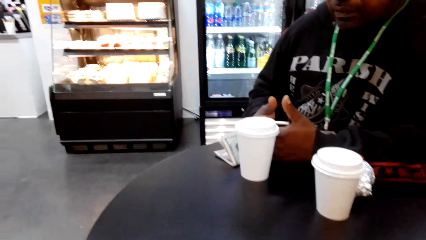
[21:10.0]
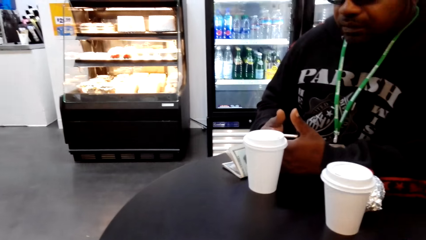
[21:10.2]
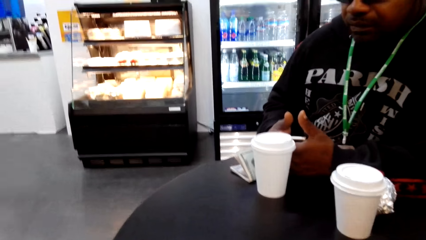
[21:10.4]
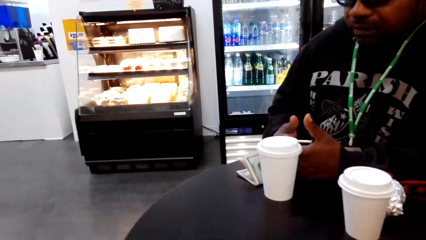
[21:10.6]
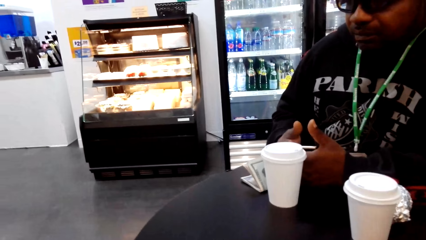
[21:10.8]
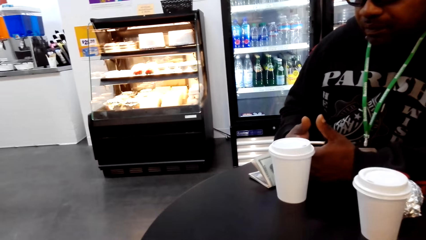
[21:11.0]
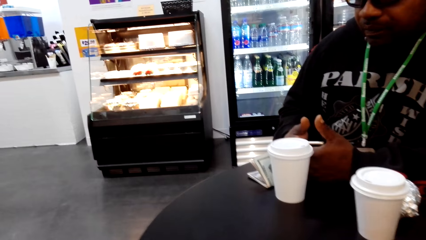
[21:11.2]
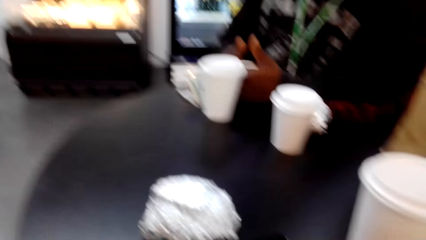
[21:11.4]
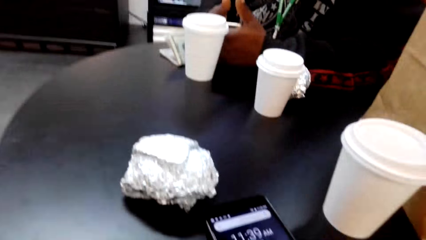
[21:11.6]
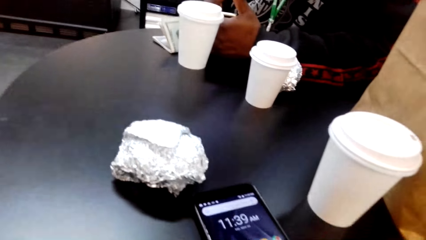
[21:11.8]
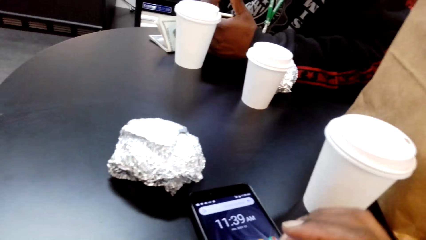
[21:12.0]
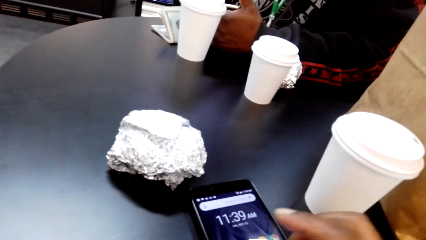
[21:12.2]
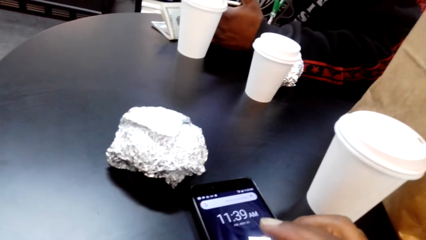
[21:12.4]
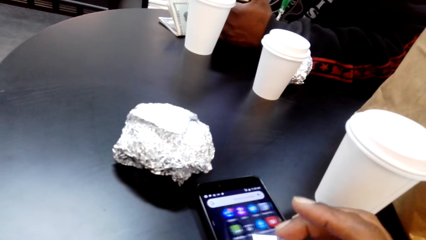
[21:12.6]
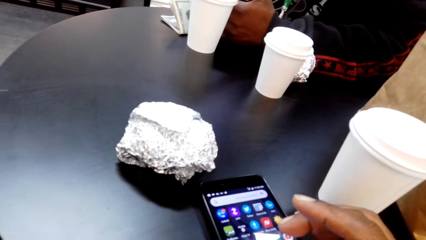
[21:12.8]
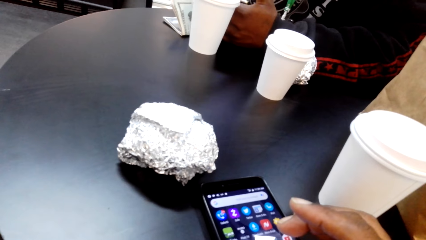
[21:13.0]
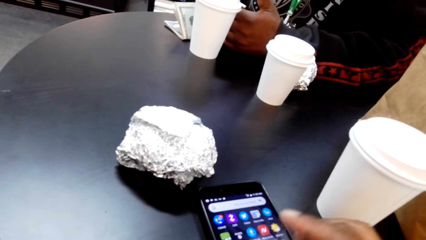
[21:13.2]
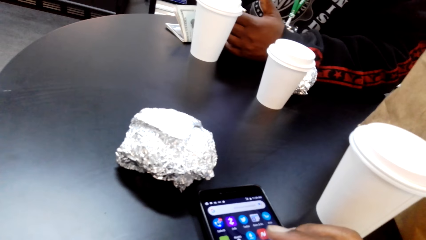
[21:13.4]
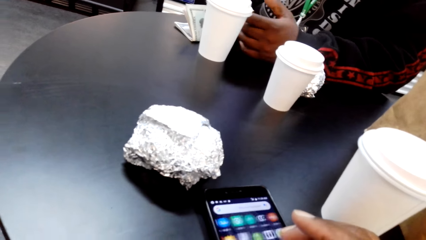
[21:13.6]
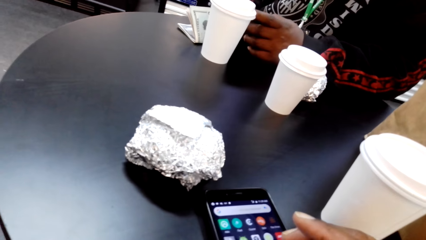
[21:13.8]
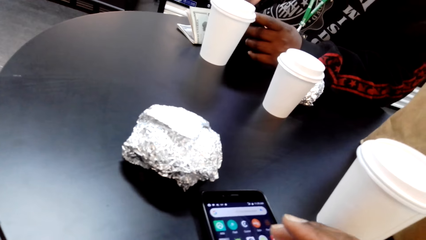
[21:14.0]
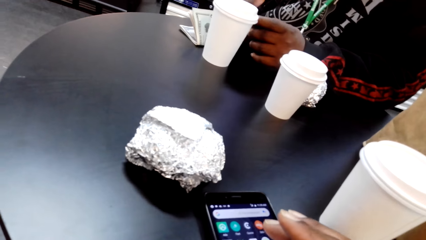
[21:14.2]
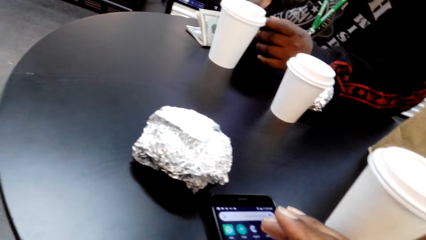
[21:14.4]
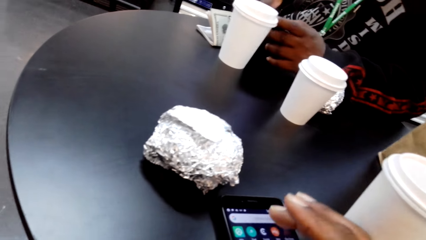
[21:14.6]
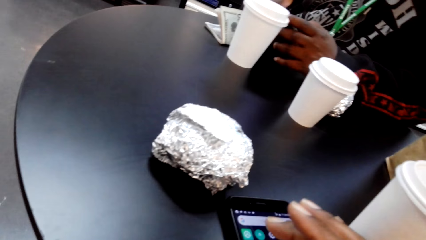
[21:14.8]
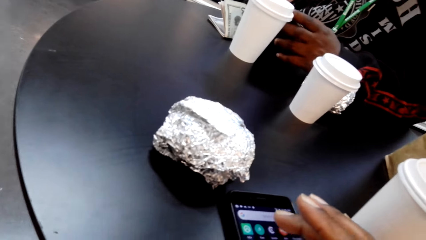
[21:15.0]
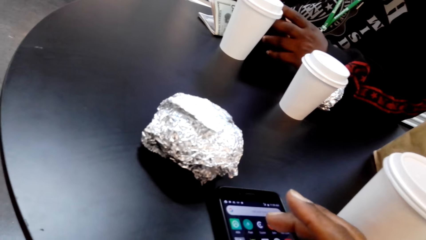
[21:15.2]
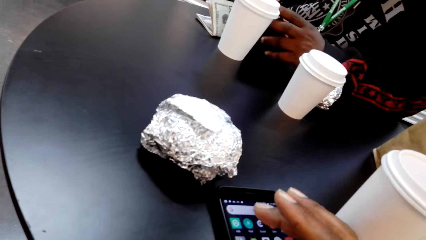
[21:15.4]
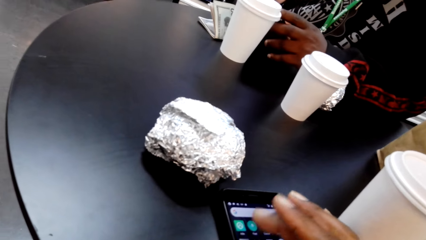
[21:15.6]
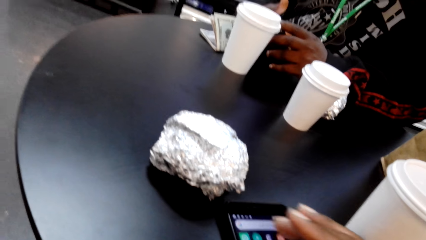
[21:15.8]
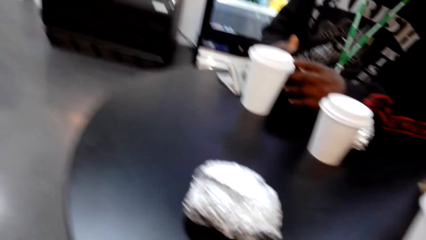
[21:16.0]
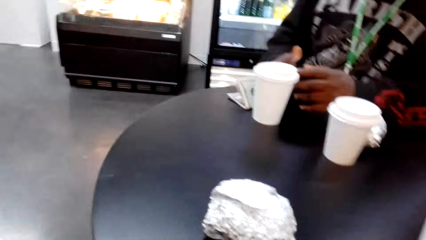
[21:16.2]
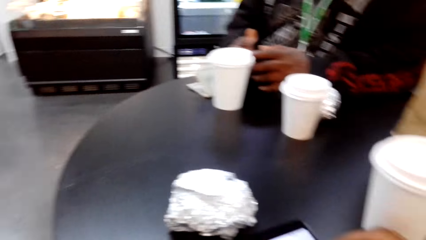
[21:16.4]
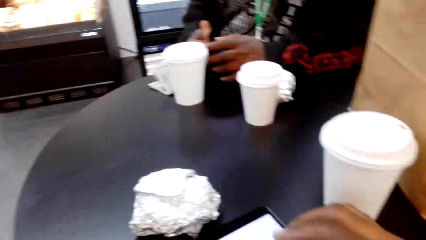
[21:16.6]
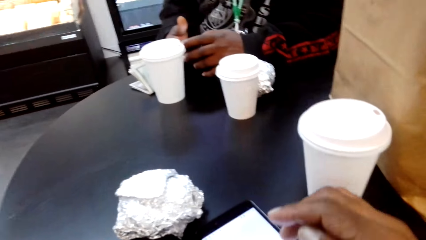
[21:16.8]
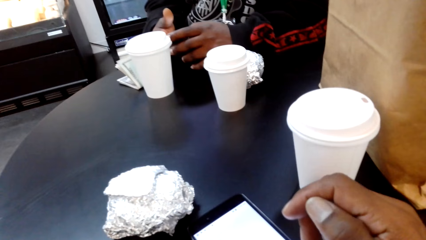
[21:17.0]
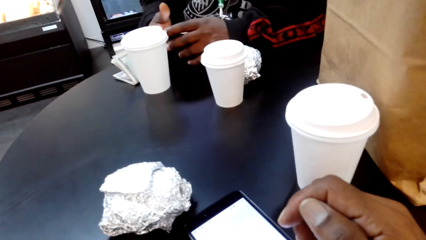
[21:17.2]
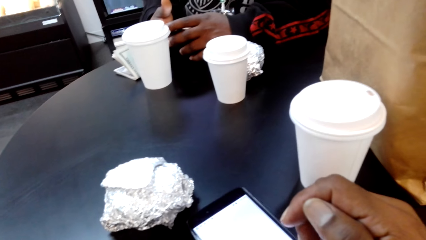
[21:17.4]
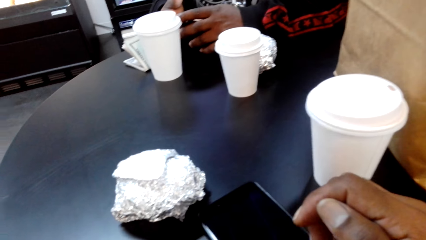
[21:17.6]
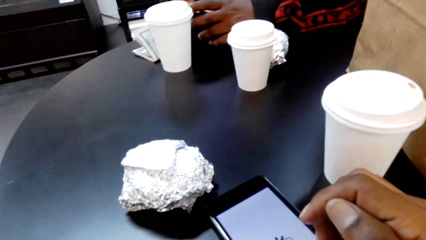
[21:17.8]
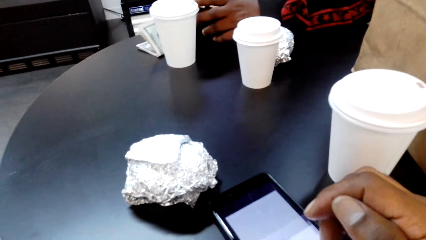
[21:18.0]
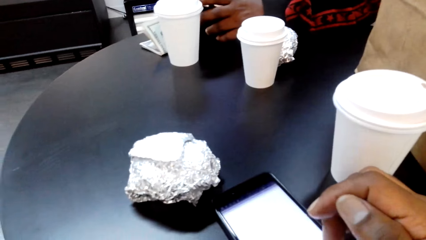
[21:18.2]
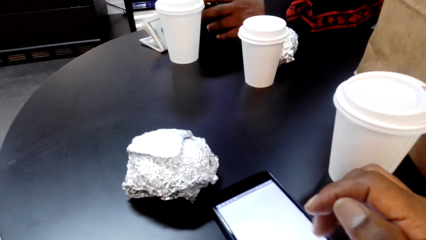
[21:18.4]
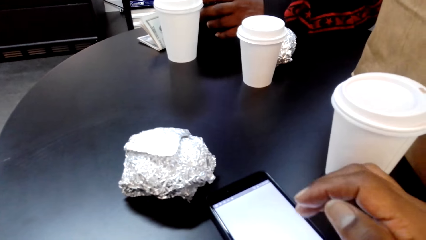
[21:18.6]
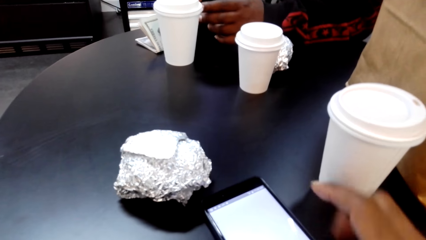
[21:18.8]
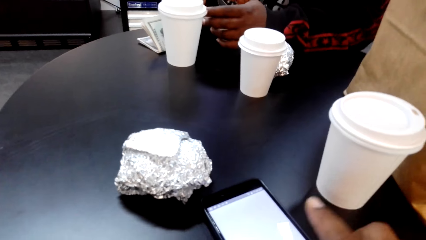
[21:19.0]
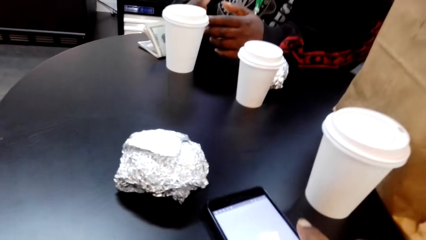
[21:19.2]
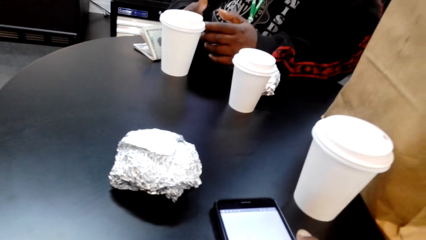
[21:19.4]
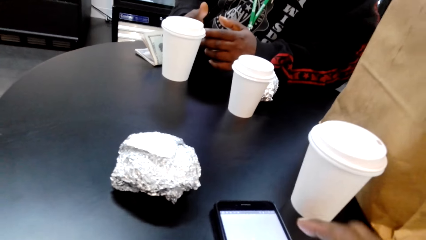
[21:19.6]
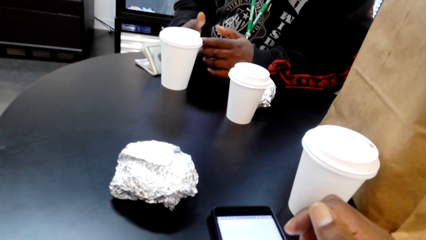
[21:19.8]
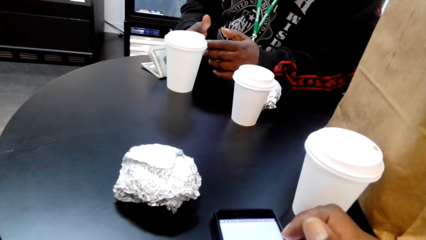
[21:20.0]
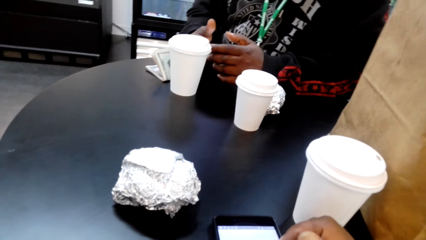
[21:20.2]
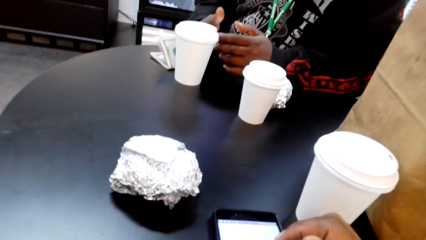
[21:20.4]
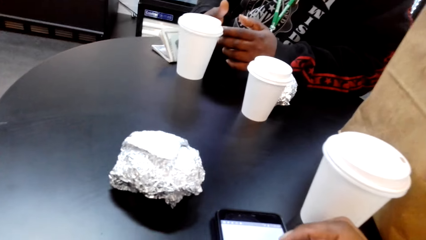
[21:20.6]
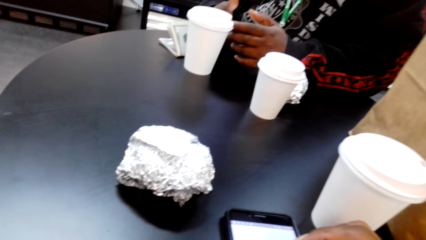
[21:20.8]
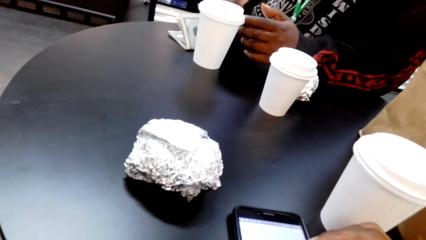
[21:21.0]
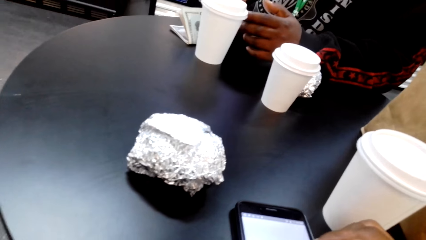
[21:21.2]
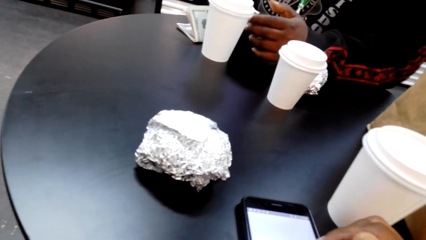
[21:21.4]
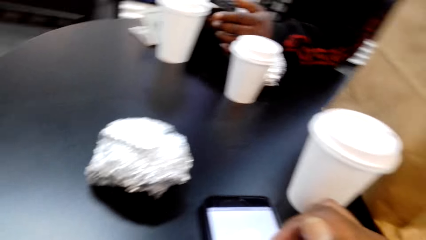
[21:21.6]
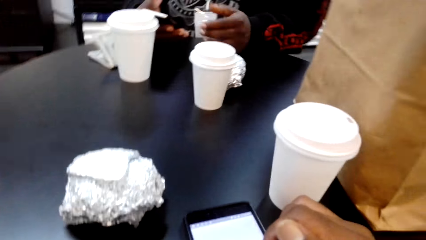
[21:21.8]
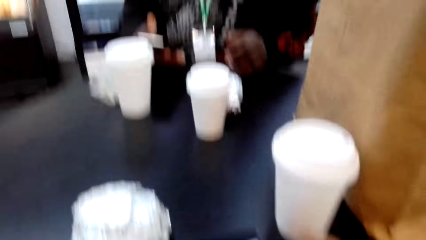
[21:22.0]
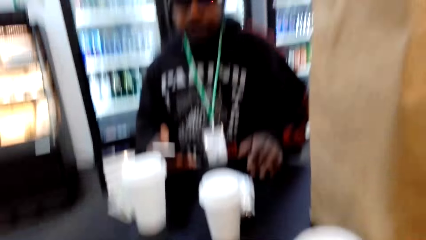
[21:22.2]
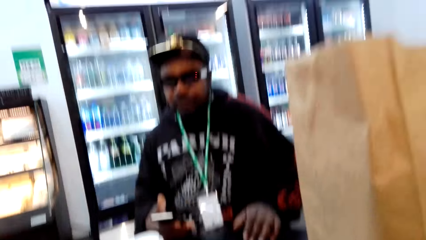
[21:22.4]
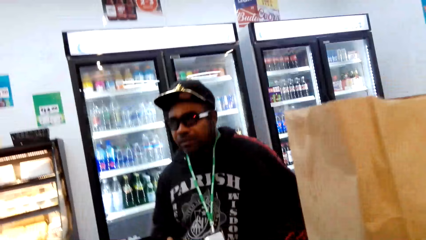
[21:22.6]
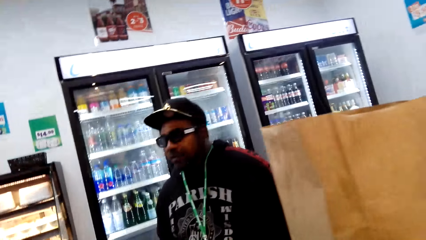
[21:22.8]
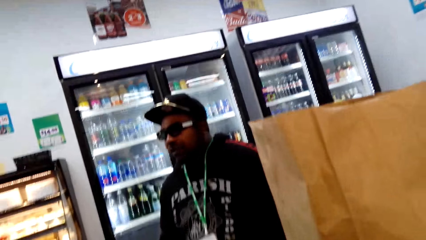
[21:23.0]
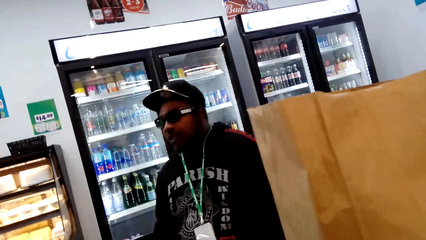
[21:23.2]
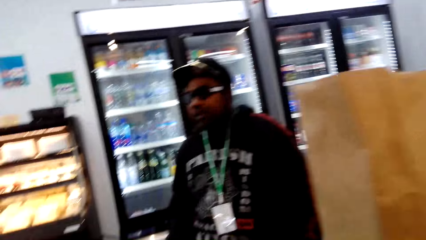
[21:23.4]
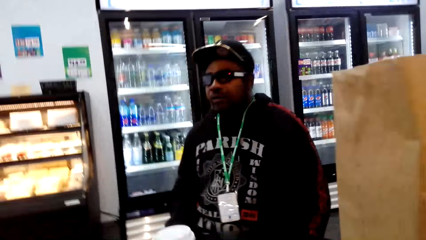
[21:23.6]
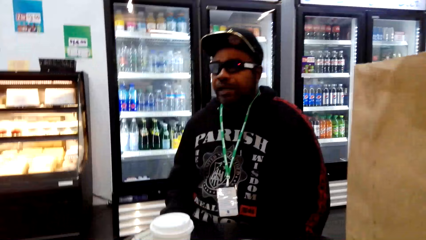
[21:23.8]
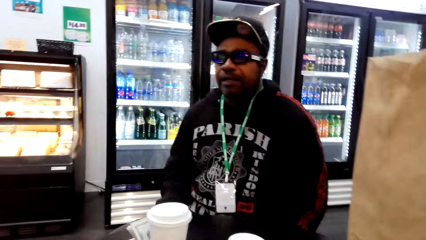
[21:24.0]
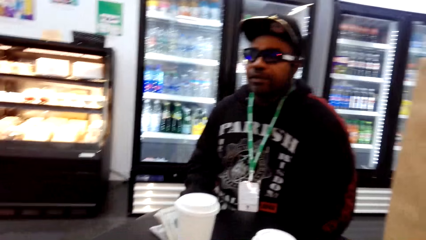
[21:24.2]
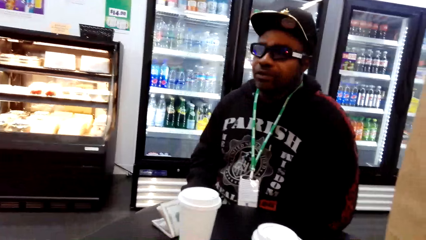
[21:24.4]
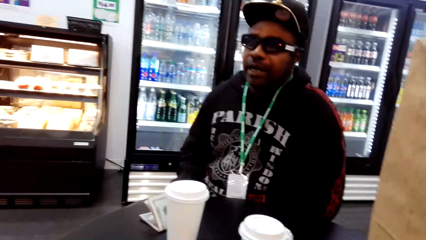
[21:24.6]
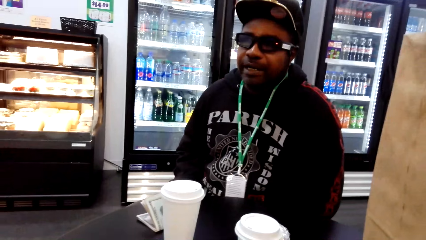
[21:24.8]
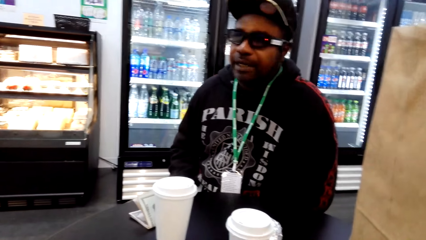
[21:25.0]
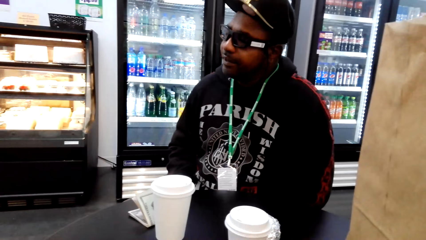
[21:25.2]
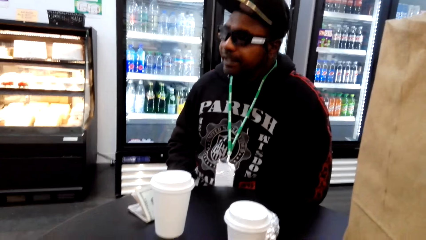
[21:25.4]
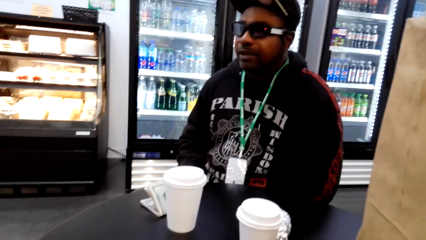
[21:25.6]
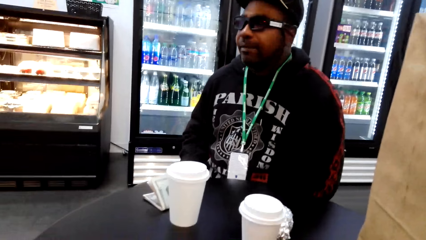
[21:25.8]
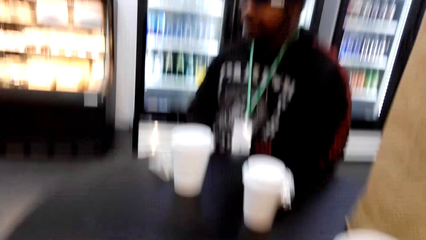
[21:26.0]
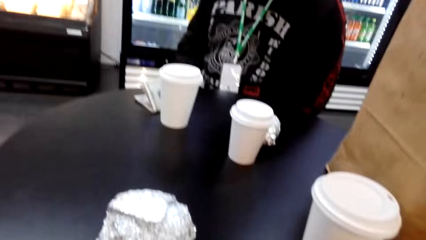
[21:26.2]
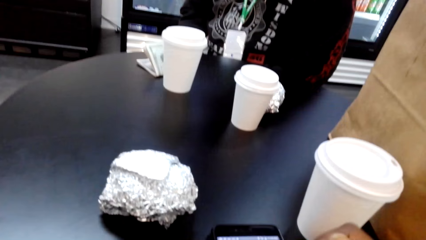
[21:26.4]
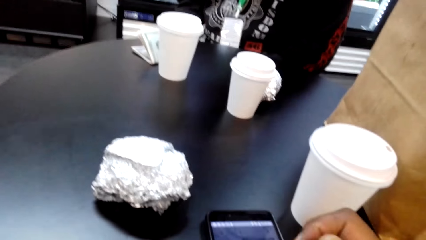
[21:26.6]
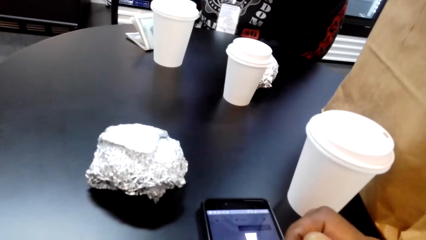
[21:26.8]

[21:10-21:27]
The camera wearer presses a phone. He scrolls his phone. He dialogues with a man. He moves his phone on the table. He presses the phone. The man speaks to the camera wearer.
